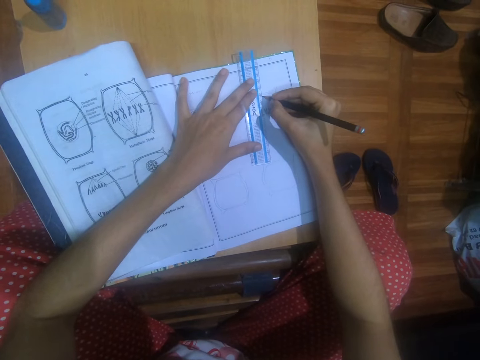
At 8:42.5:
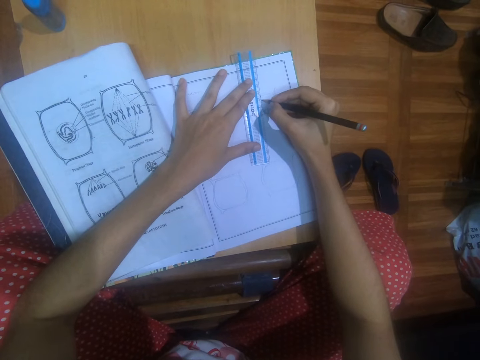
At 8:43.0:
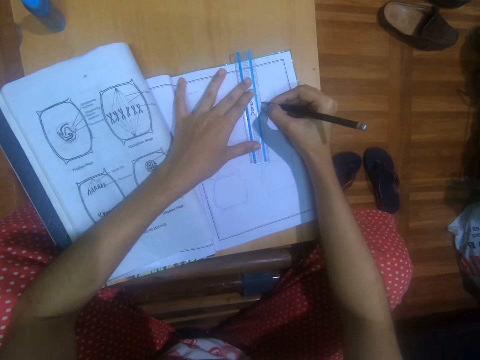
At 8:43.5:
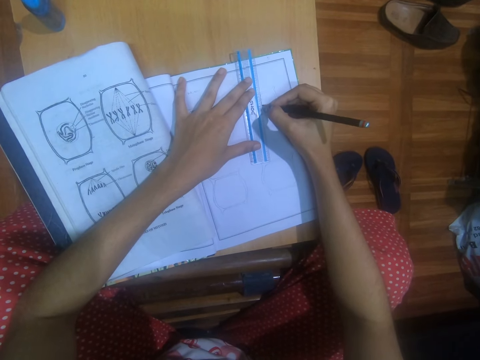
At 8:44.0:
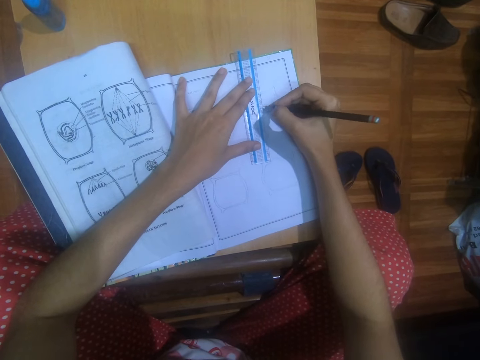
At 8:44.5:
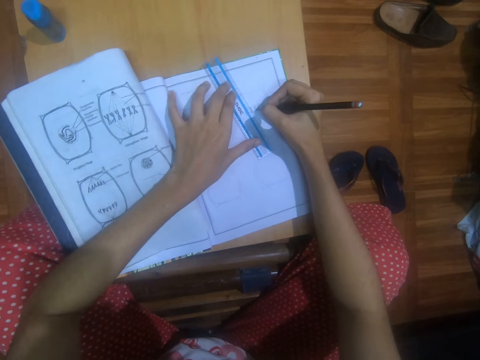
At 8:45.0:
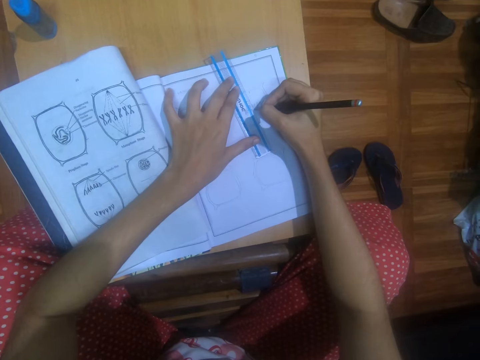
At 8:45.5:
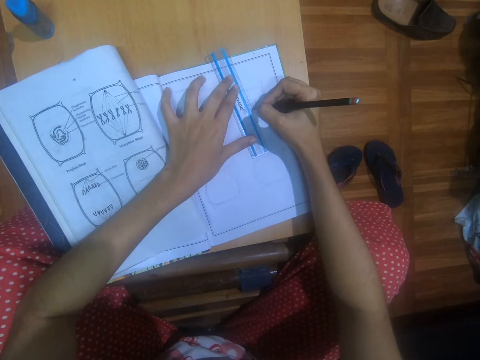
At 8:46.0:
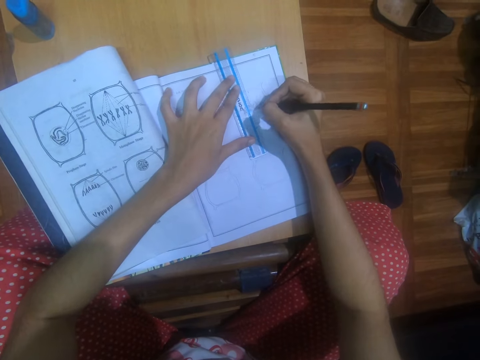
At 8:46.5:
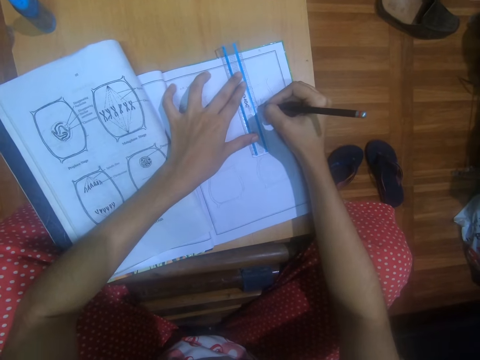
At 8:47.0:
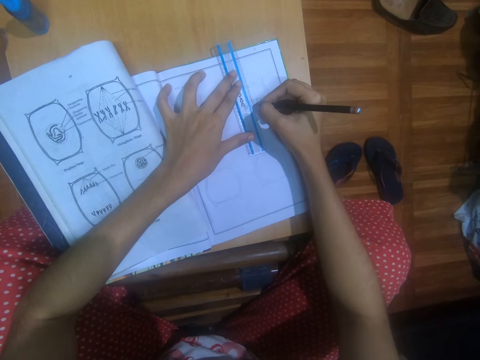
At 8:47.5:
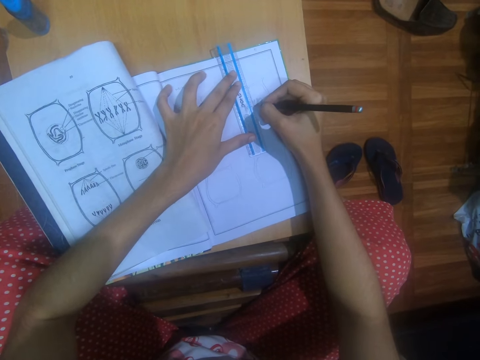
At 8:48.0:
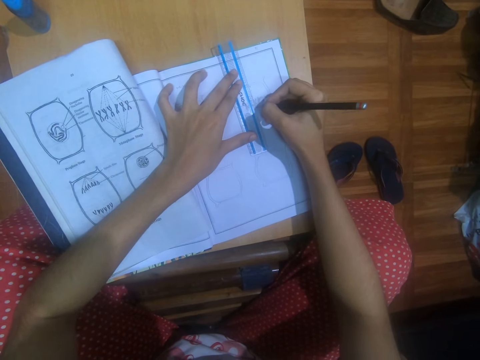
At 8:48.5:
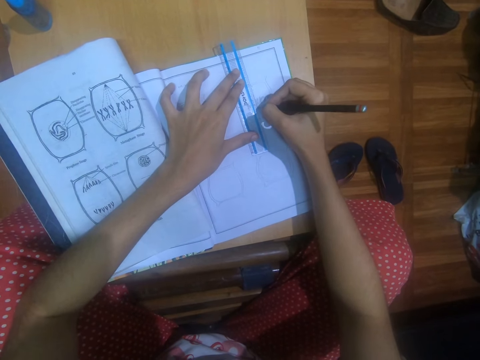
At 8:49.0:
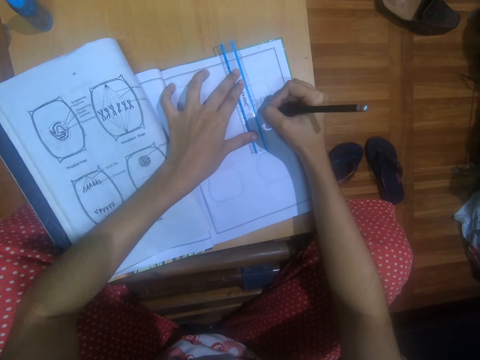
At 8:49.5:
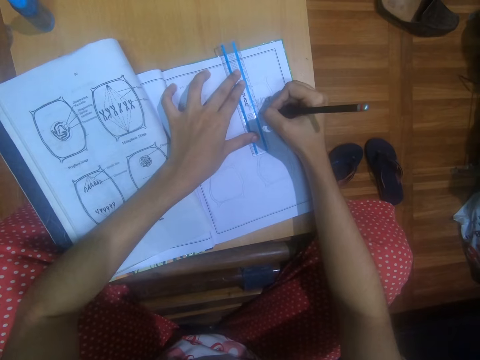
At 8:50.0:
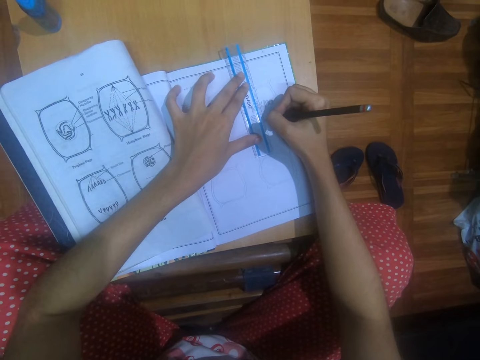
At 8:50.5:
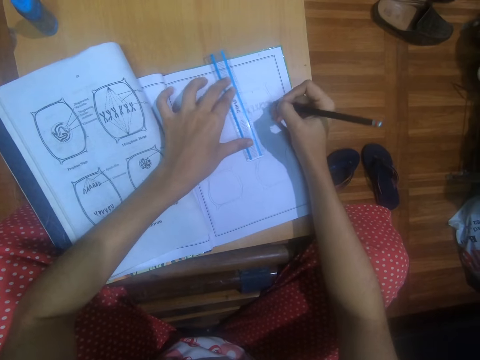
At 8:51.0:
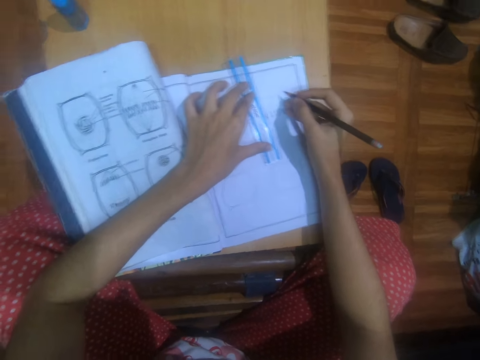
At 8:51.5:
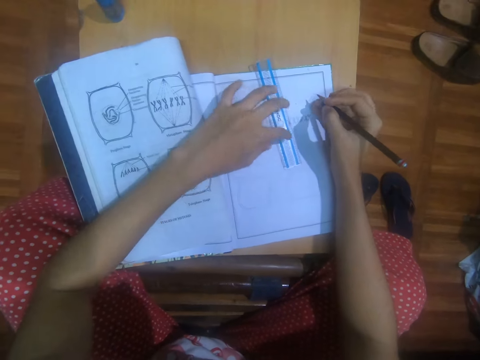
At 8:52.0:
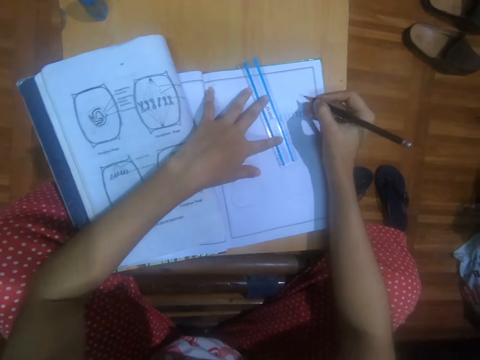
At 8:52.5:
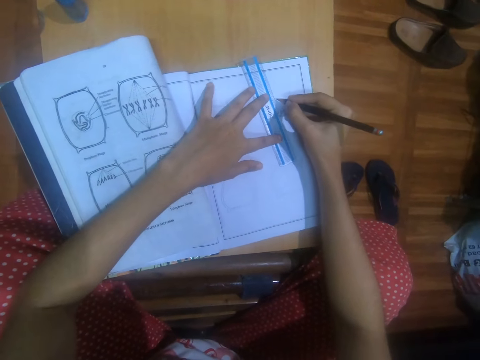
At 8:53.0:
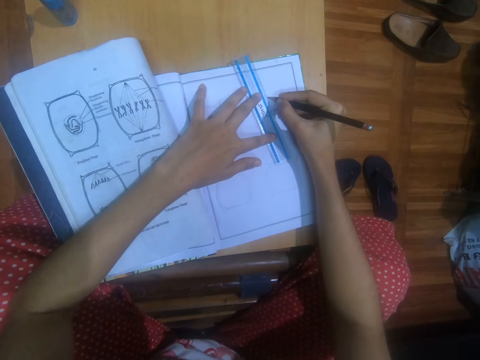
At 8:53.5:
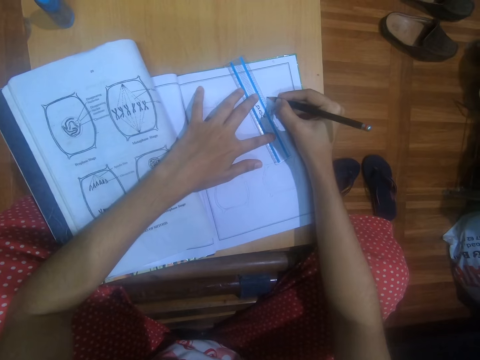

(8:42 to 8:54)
The camera wearer draws on the notebook on the desk with the ruler and the pencil in her right hand. She moves the ruler on the notebook on the desk with her left hand. She draws on the notebook on the desk with the ruler and the pencil in her right hand. She moves the ruler on the notebook on the desk with her left hand.

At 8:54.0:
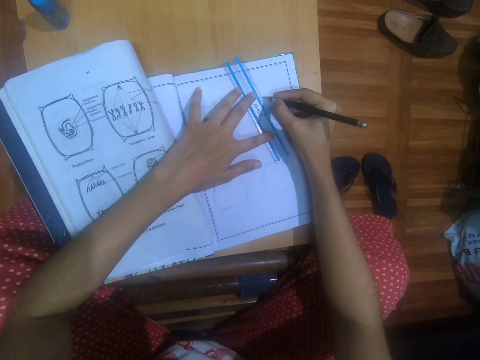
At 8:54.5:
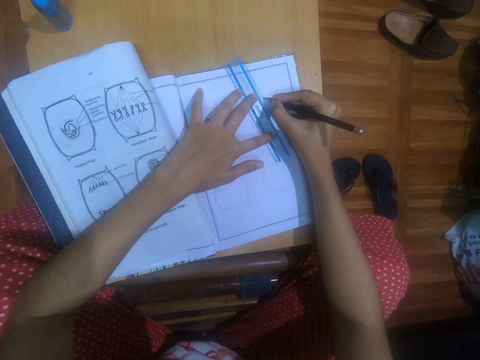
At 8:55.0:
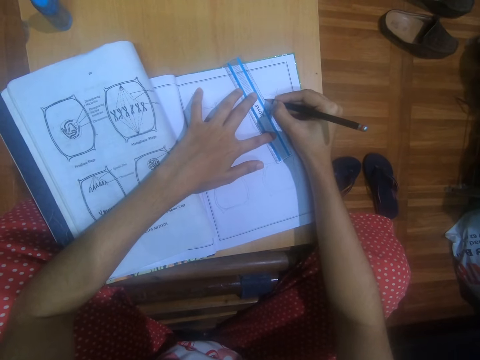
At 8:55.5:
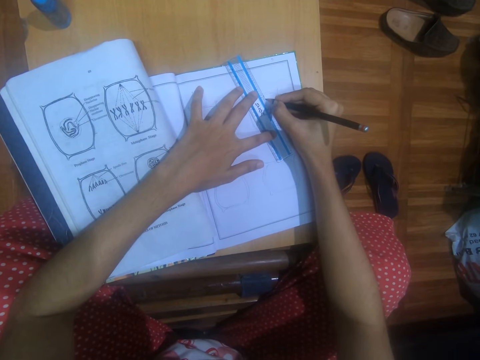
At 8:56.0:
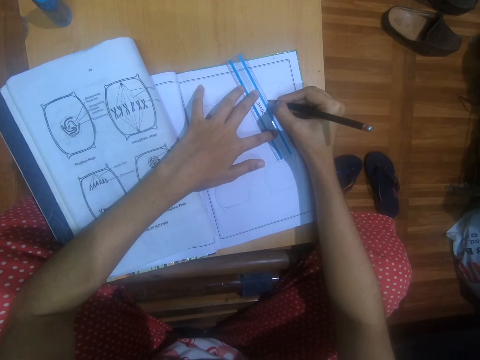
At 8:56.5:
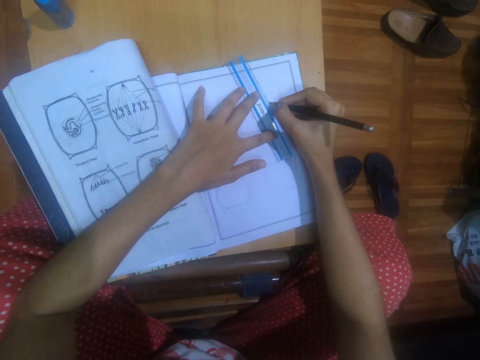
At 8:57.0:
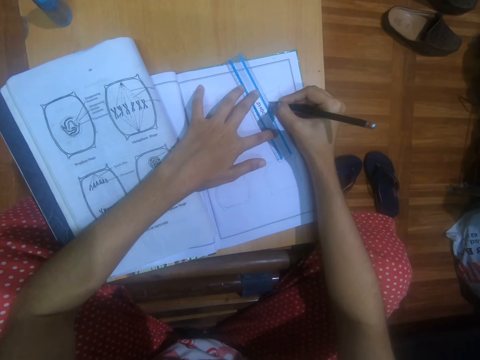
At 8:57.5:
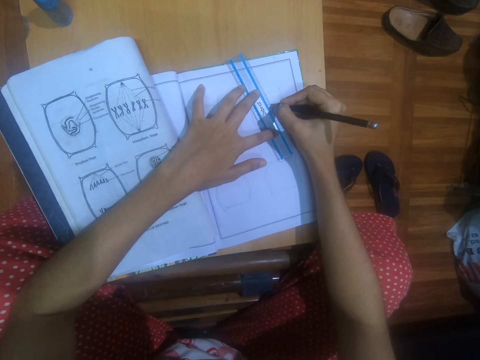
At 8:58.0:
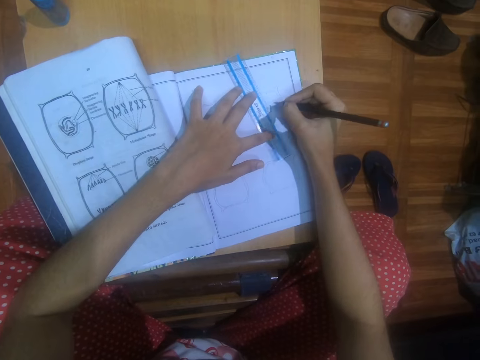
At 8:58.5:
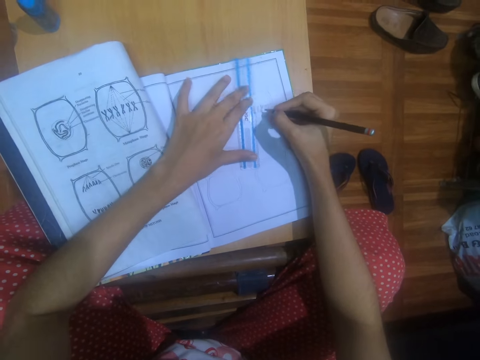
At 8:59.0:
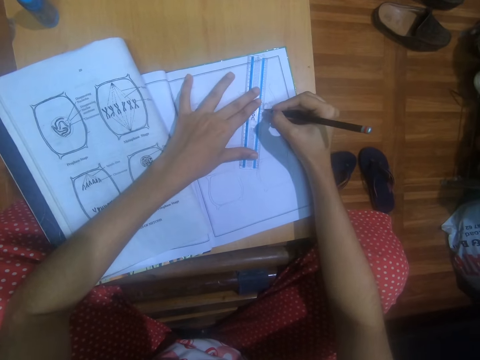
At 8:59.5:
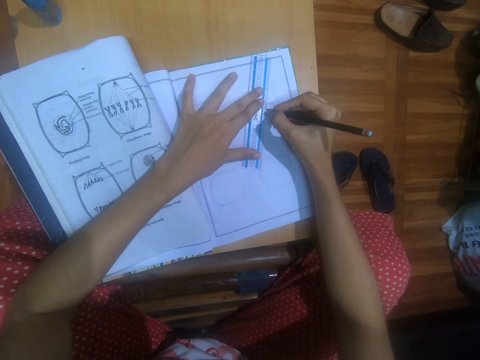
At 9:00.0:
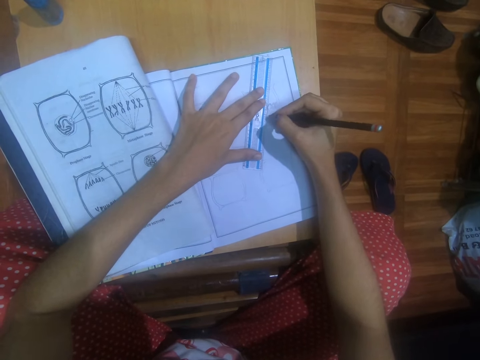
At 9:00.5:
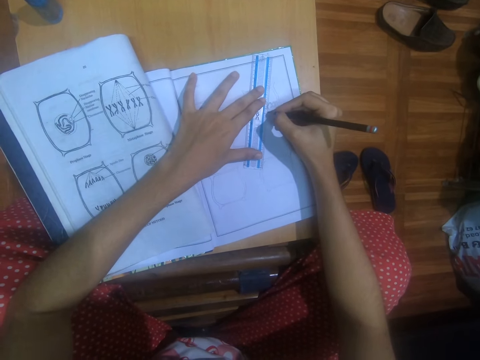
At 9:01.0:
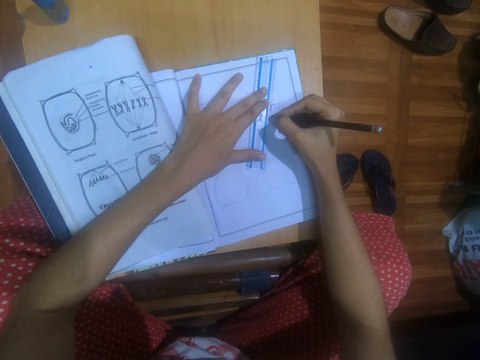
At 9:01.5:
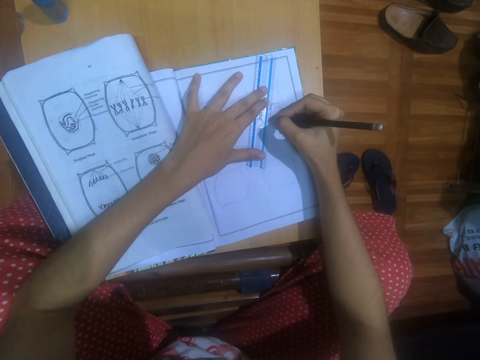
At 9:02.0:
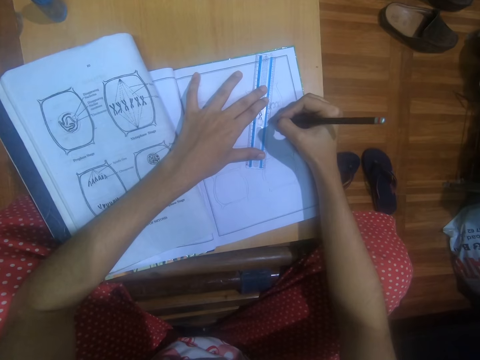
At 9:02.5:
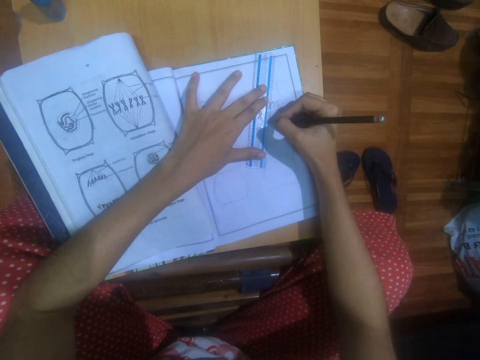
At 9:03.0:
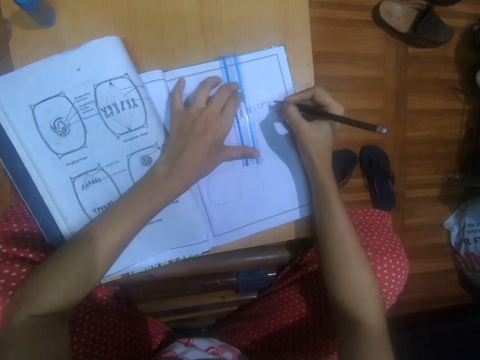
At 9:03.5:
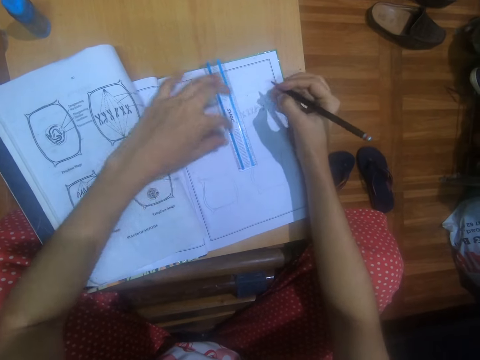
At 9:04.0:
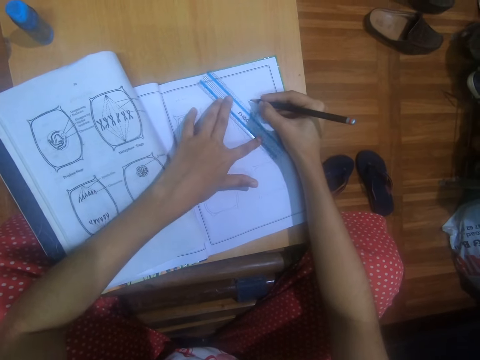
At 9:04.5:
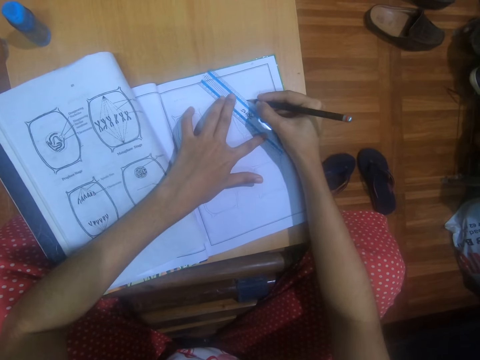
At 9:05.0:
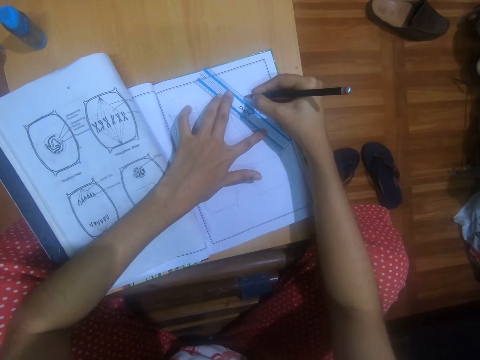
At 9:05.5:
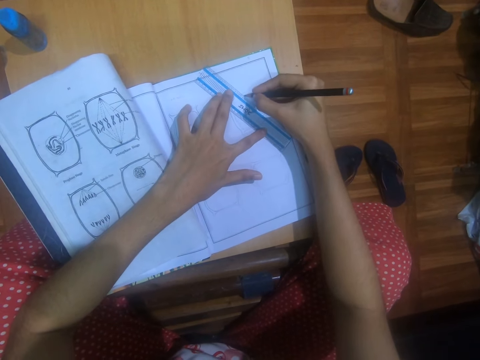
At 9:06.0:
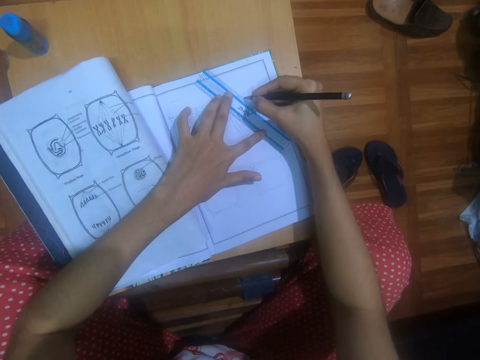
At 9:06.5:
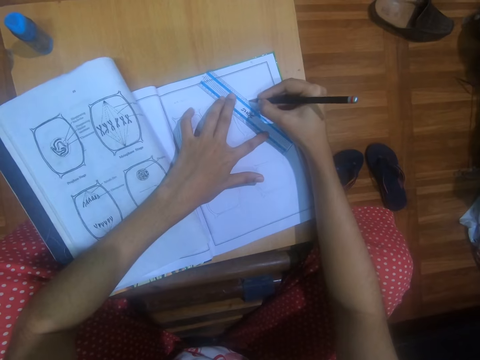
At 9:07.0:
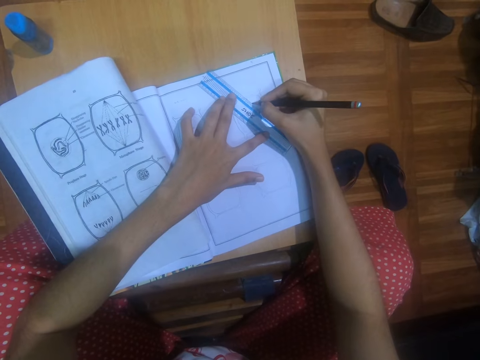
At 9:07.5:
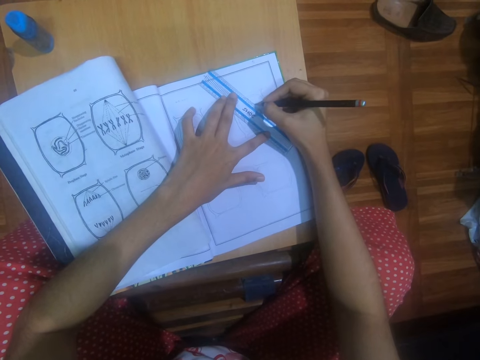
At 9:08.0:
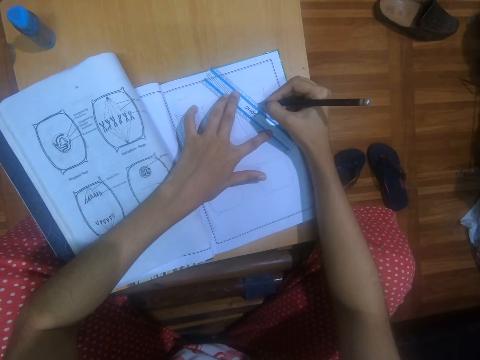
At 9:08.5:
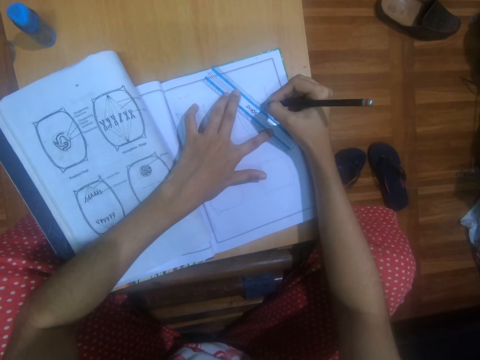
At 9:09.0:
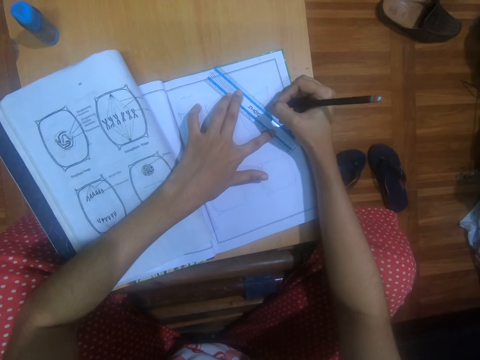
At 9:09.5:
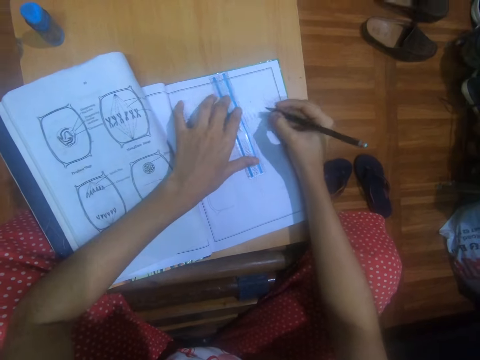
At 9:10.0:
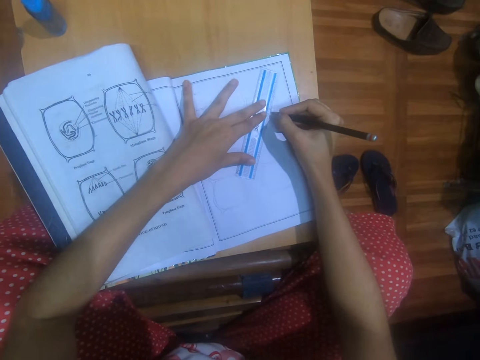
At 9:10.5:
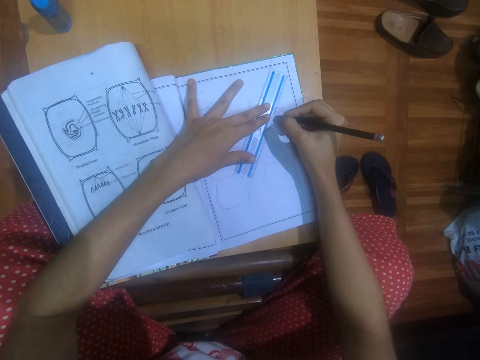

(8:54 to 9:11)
The camera wearer draws on the notebook on the desk with the ruler and the pencil in her right hand. She moves the ruler on the notebook on the desk with her left hand. She draws on the notebook on the desk with the ruler and the pencil in her right hand. She moves the ruler on the notebook on the desk with her left hand. She draws on the notebook on the desk with the ruler and the pencil in her right hand. She moves the ruler on the notebook on the desk with her left hand.
